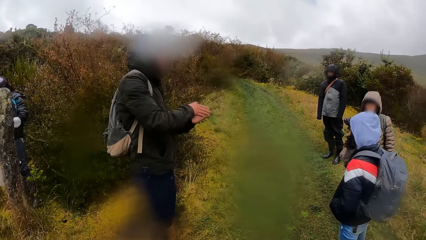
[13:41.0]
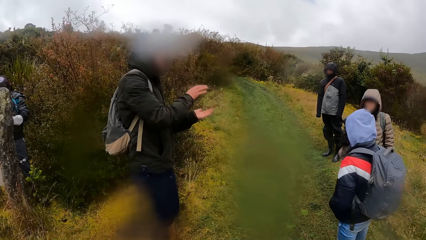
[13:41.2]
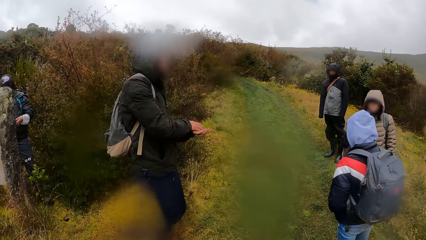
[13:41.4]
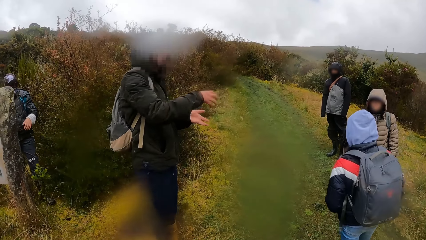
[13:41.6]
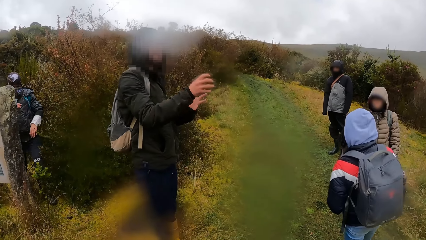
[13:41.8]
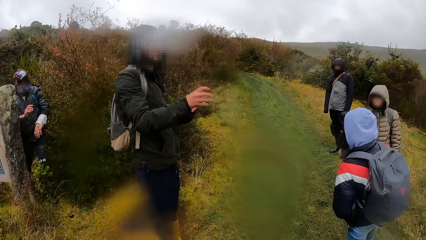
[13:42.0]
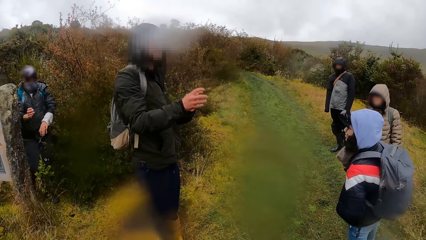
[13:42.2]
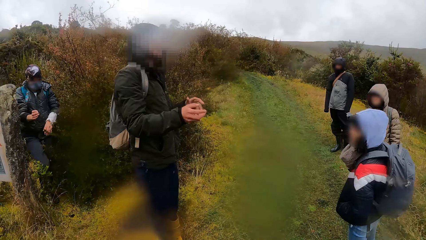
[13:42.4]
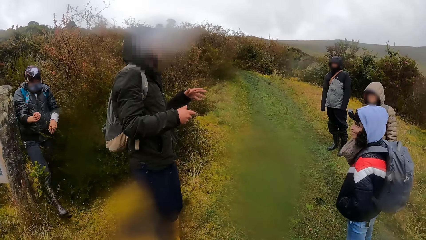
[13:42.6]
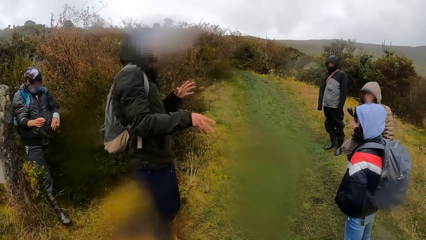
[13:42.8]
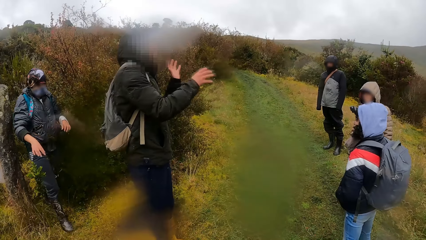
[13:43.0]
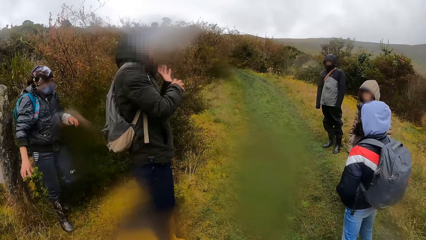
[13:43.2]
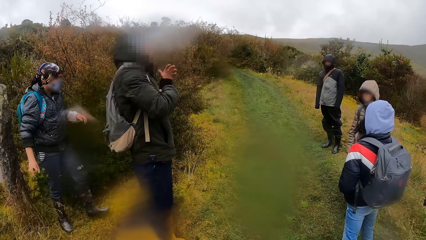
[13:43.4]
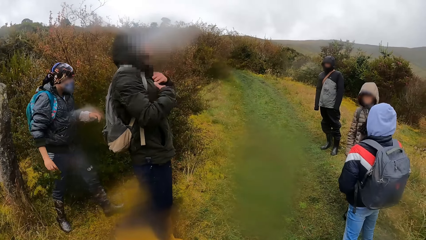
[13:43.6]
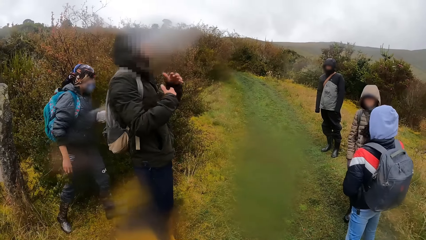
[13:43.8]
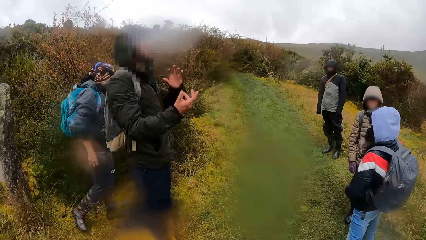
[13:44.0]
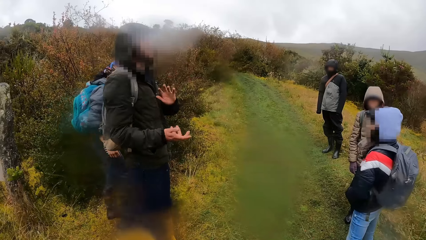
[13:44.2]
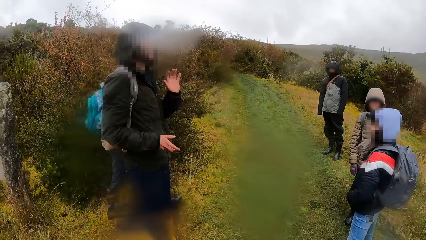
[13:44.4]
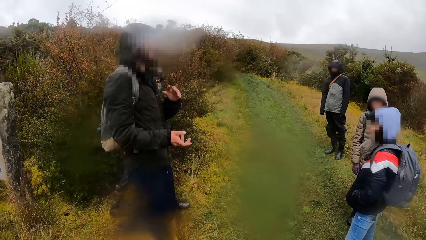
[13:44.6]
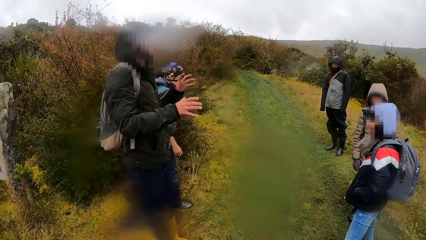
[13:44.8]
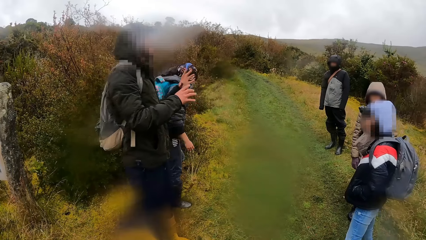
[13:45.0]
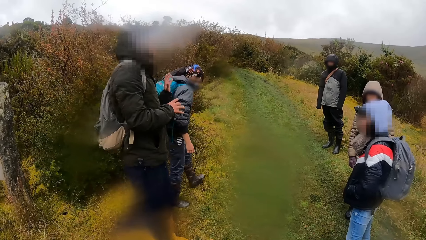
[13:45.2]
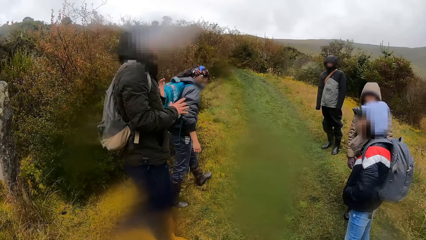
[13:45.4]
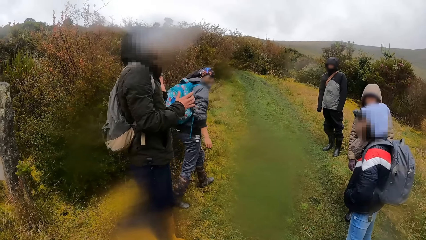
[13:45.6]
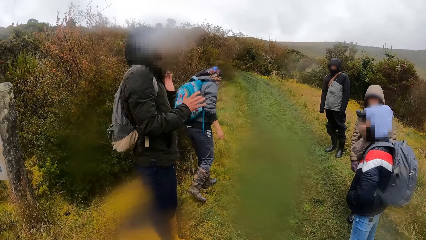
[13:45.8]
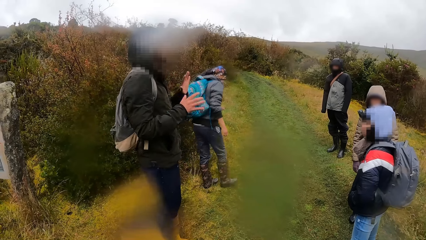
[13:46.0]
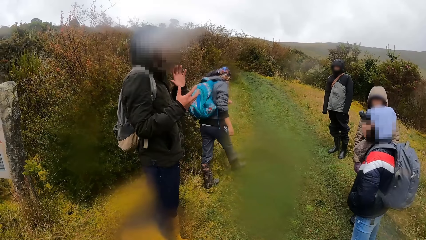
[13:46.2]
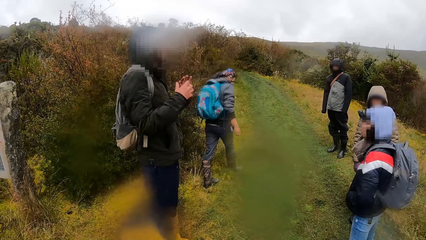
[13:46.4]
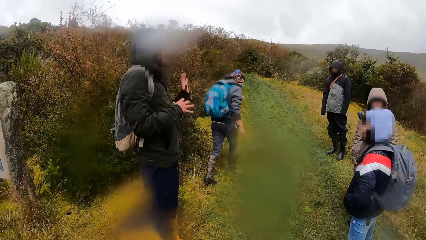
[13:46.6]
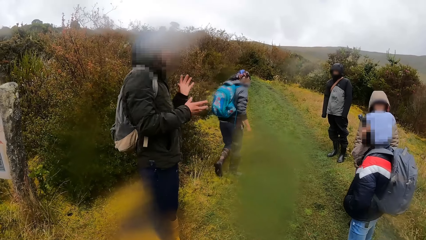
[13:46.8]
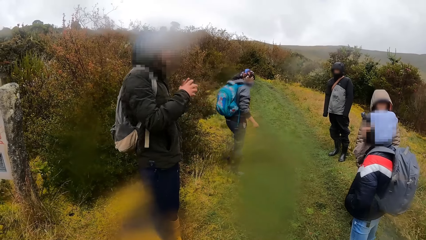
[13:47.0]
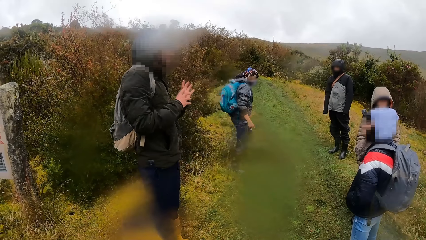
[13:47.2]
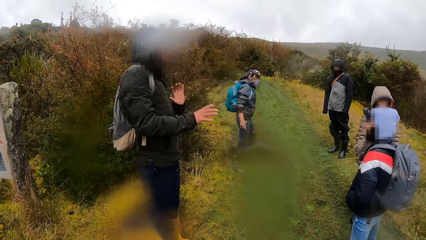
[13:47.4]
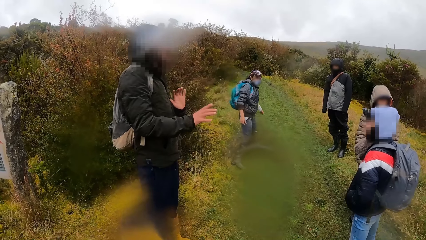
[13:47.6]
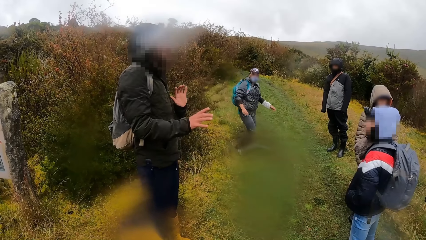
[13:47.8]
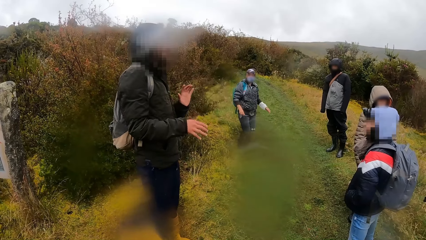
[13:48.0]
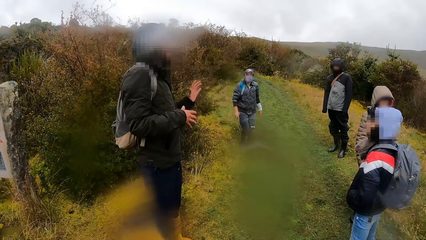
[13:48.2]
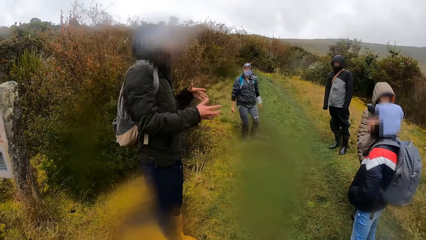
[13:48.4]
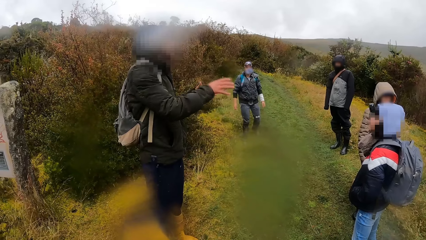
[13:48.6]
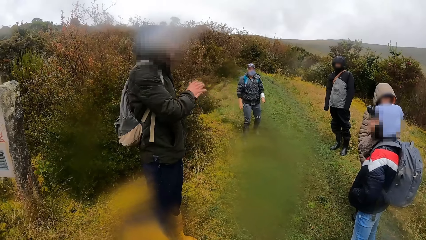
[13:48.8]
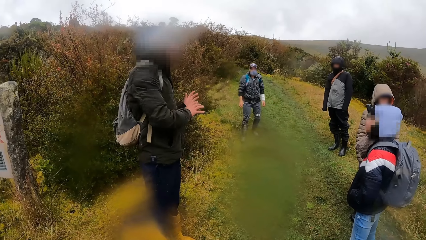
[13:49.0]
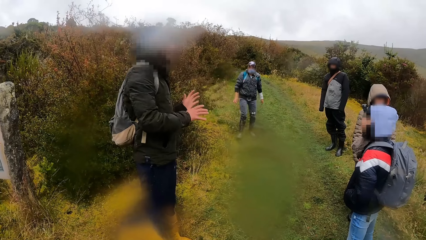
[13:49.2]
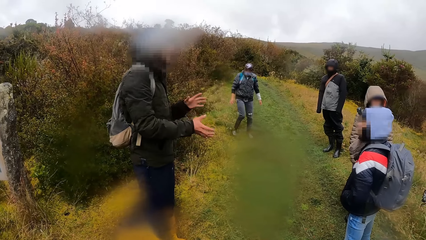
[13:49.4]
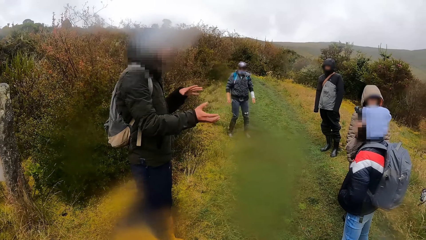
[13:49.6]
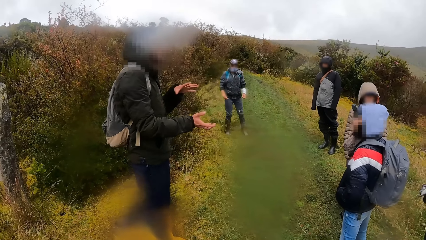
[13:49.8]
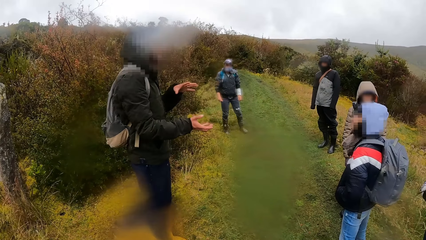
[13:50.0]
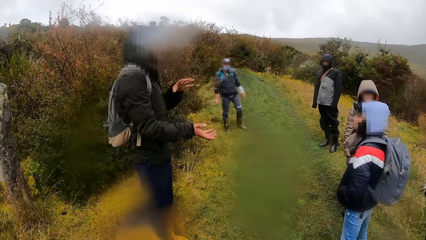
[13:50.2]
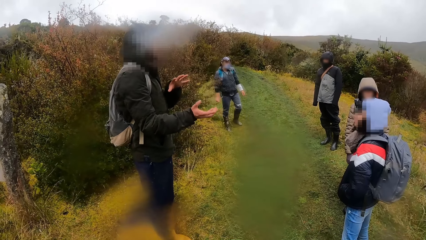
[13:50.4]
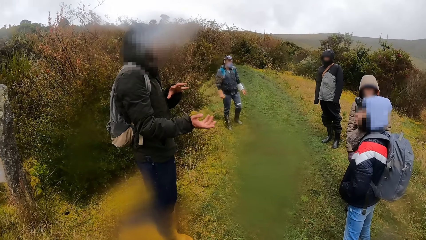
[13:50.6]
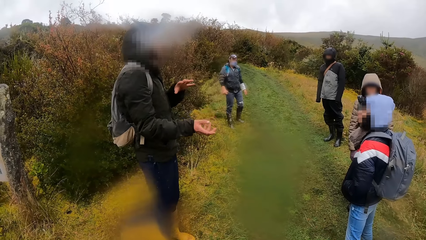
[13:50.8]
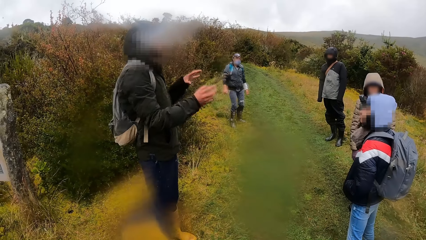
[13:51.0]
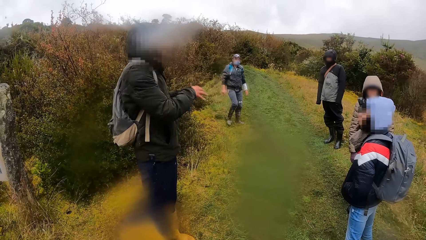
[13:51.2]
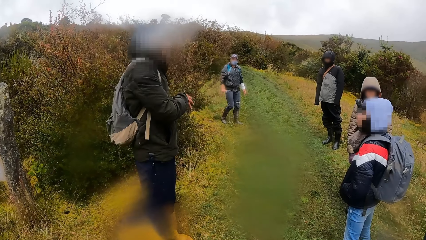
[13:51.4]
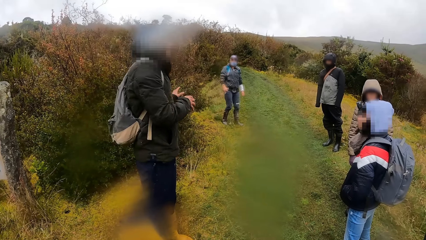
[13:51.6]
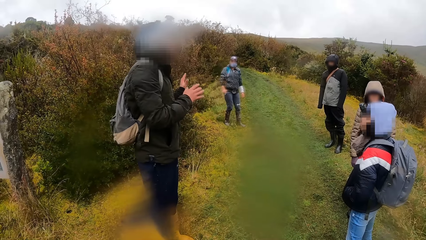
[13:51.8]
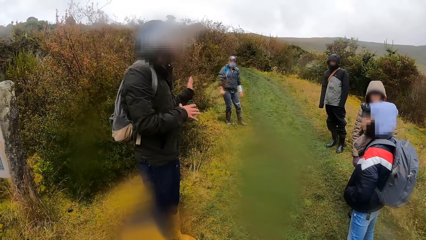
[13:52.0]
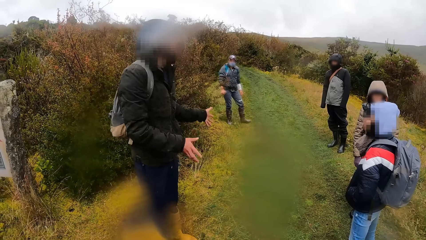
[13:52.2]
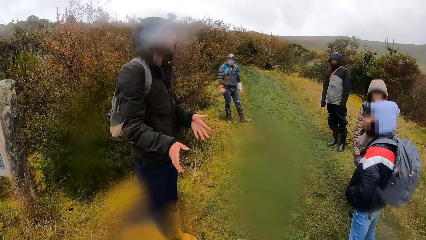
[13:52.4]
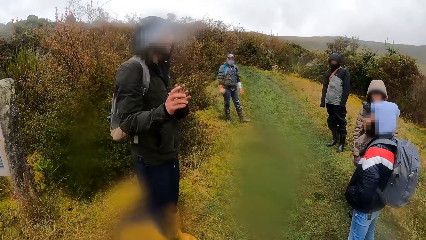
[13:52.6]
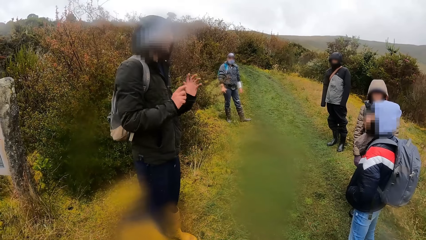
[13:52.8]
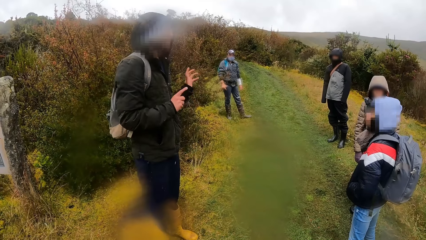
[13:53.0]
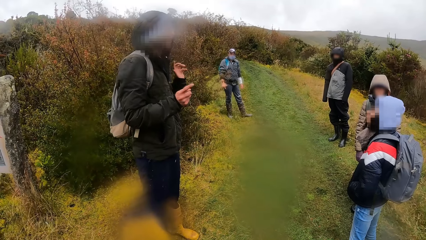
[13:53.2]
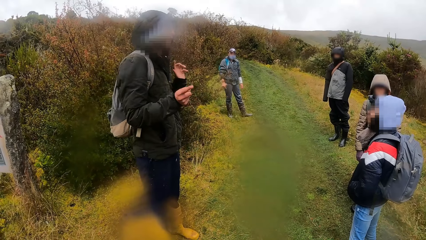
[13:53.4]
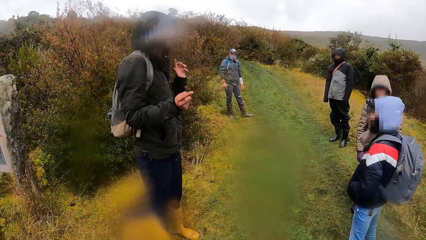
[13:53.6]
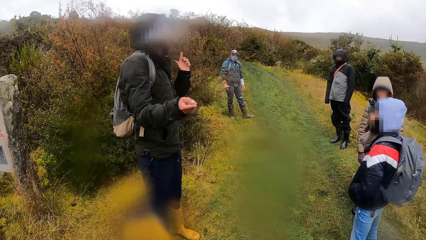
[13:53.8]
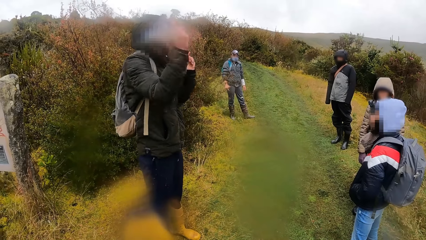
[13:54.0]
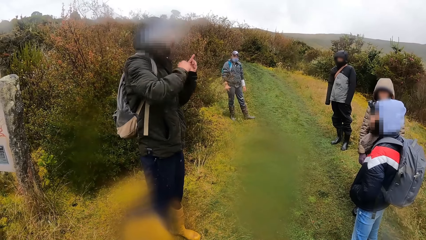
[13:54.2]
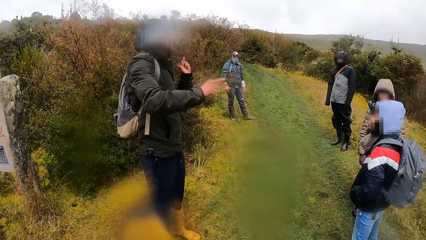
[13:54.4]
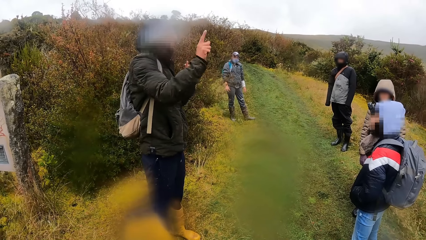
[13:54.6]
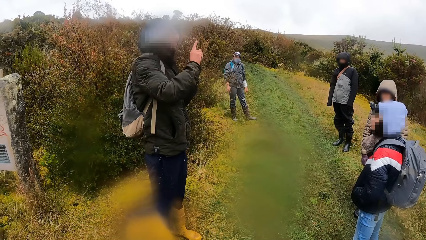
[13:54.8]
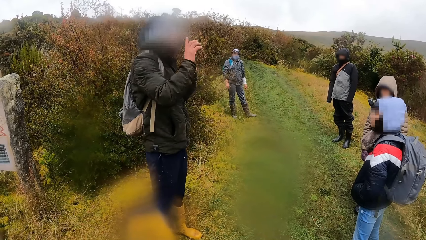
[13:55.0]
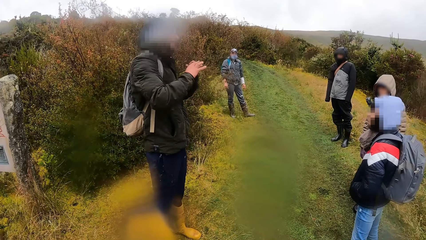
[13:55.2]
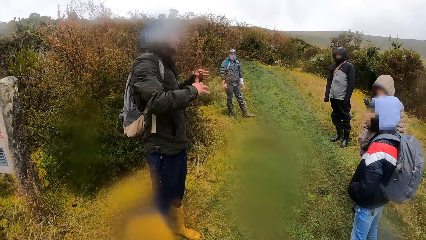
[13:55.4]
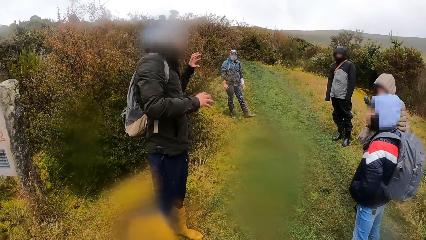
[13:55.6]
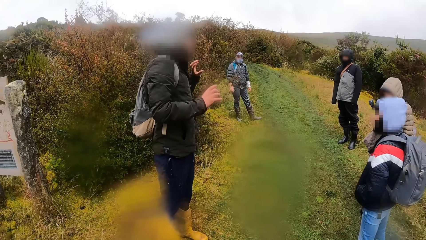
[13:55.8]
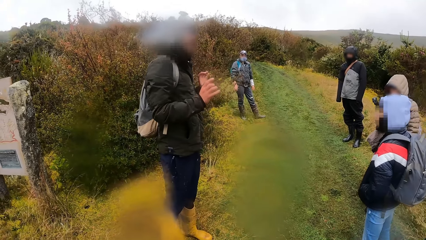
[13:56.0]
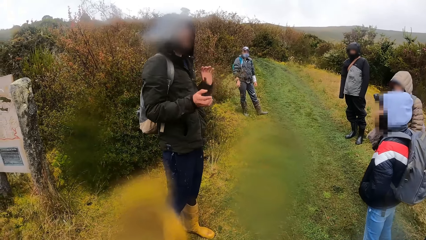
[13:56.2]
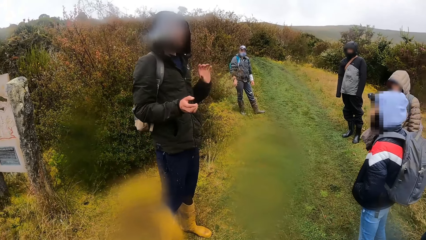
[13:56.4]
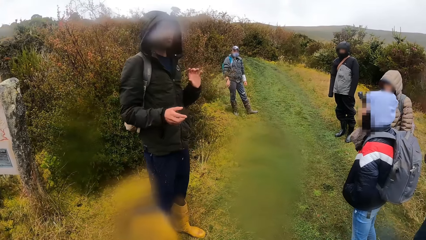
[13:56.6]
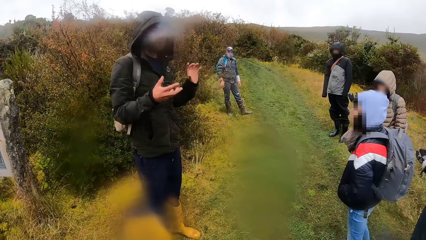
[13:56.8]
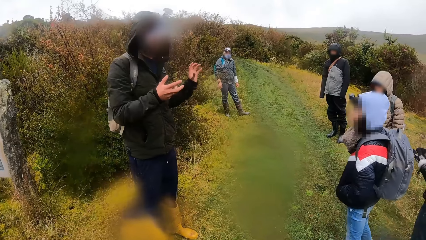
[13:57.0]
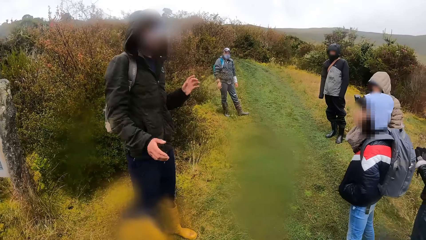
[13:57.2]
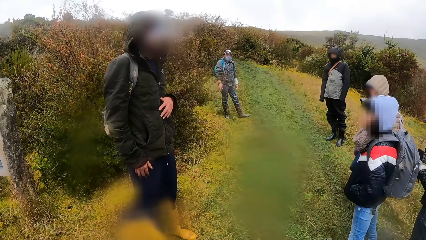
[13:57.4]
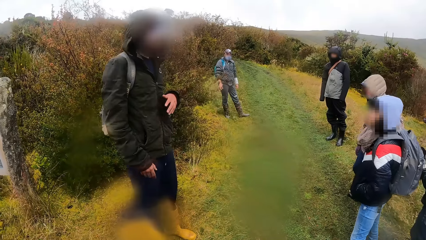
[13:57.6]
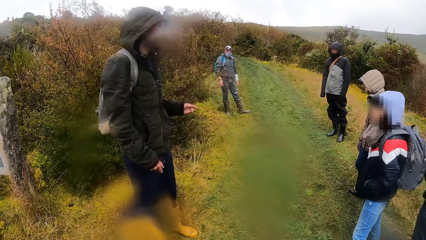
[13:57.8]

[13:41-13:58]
The man walks away from the stone.
